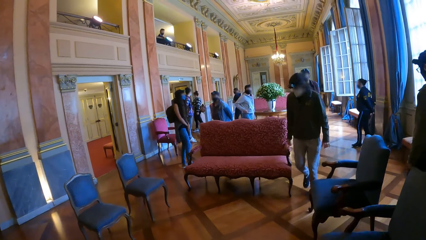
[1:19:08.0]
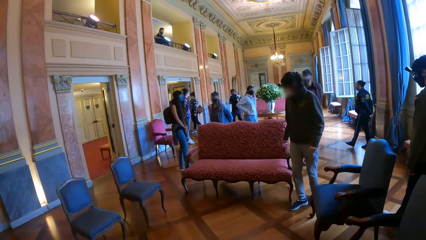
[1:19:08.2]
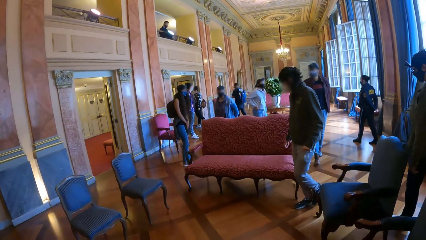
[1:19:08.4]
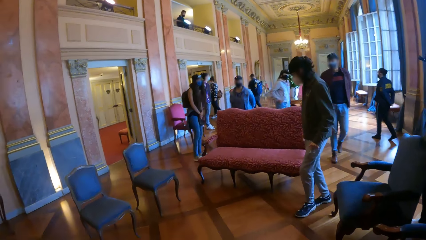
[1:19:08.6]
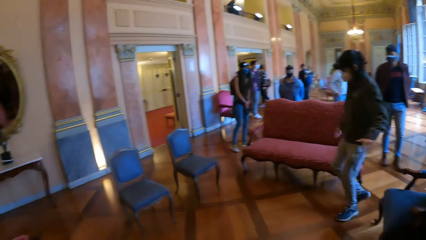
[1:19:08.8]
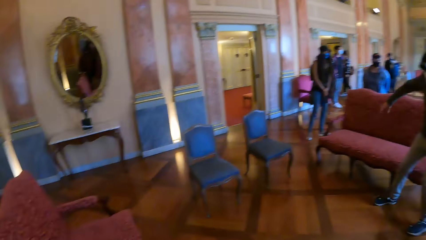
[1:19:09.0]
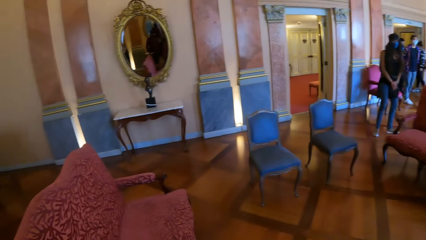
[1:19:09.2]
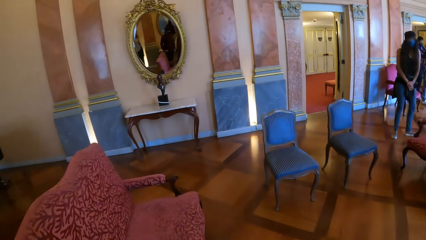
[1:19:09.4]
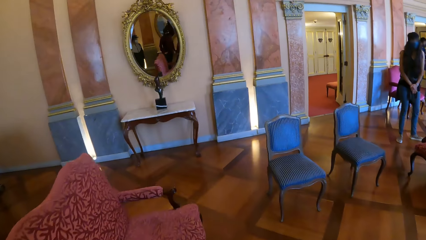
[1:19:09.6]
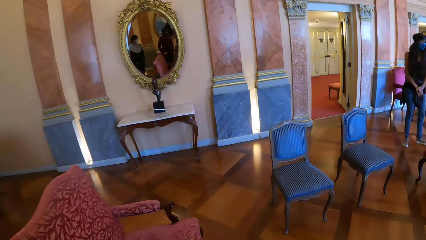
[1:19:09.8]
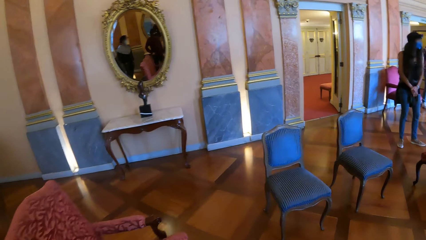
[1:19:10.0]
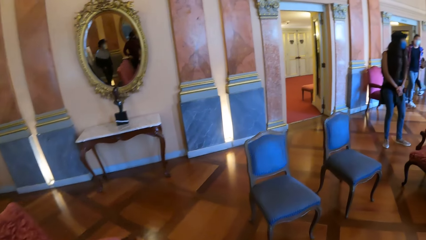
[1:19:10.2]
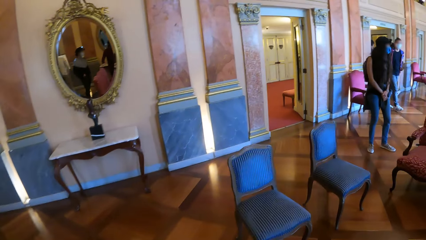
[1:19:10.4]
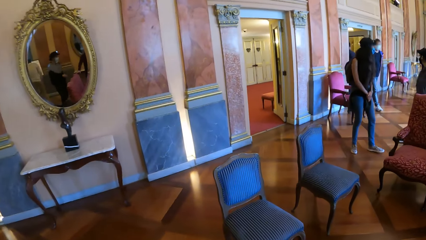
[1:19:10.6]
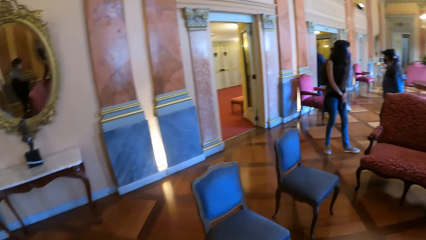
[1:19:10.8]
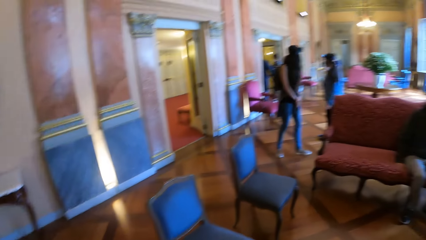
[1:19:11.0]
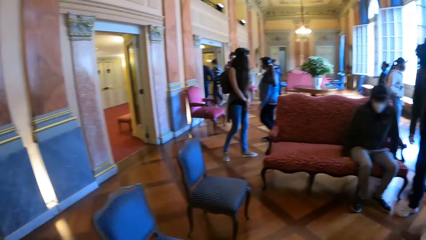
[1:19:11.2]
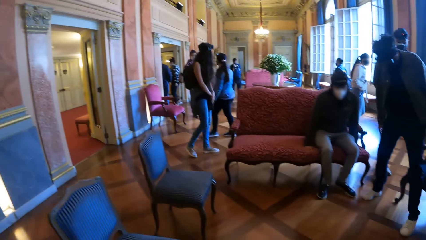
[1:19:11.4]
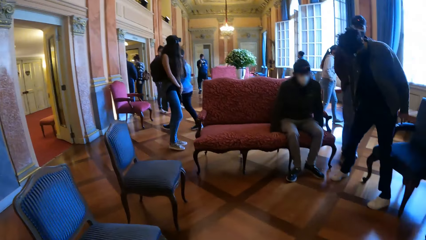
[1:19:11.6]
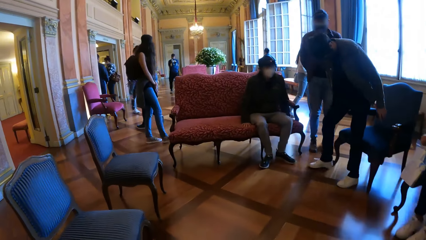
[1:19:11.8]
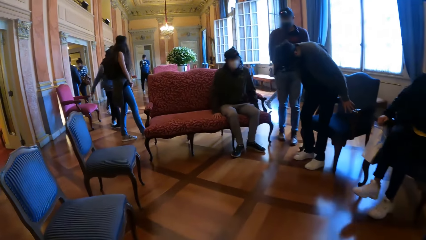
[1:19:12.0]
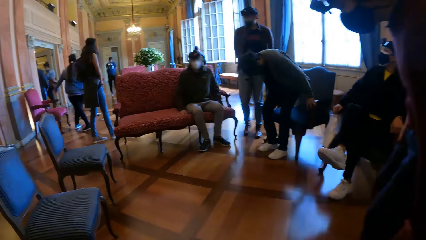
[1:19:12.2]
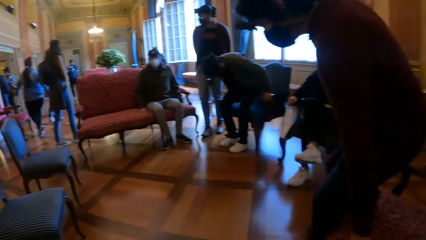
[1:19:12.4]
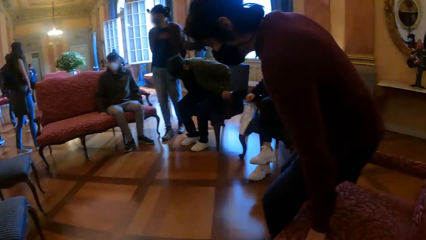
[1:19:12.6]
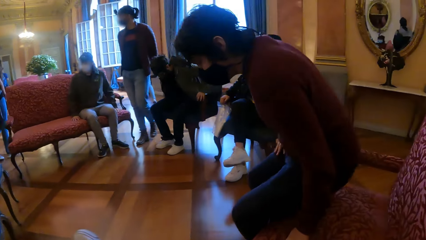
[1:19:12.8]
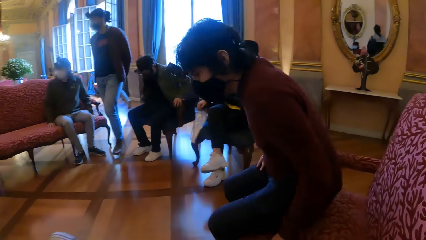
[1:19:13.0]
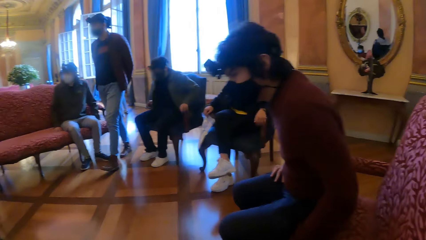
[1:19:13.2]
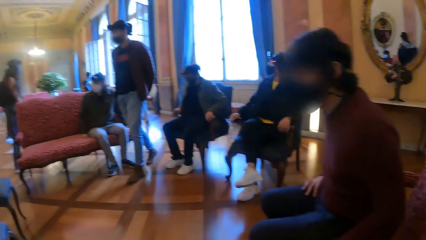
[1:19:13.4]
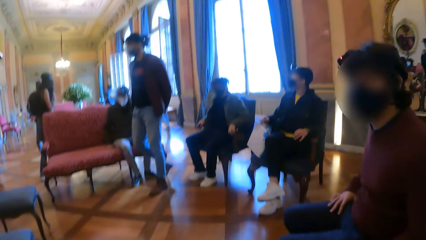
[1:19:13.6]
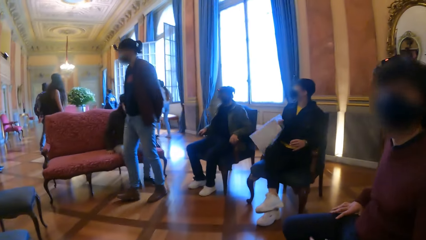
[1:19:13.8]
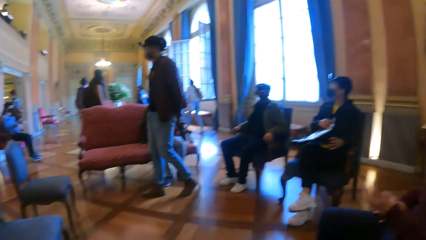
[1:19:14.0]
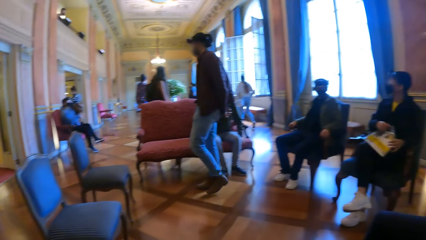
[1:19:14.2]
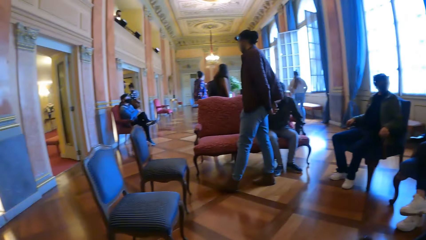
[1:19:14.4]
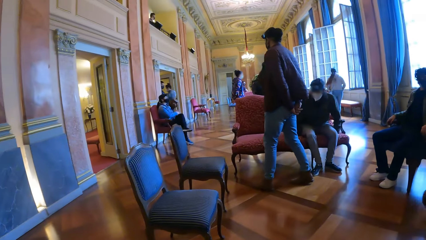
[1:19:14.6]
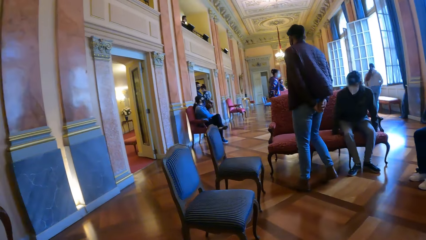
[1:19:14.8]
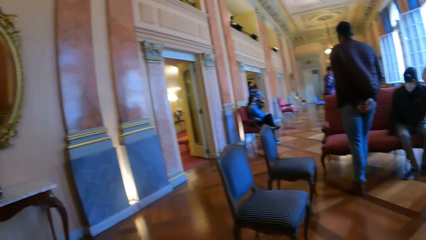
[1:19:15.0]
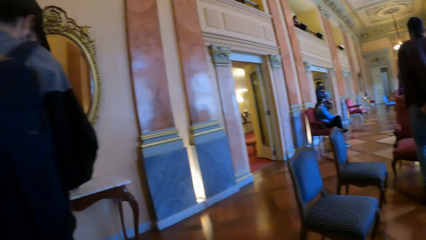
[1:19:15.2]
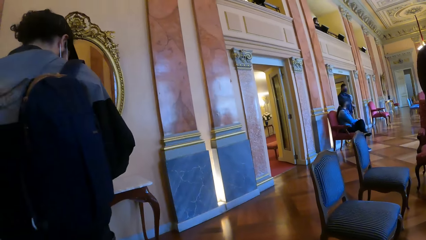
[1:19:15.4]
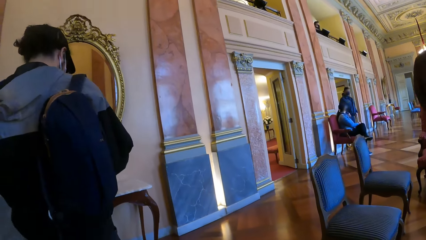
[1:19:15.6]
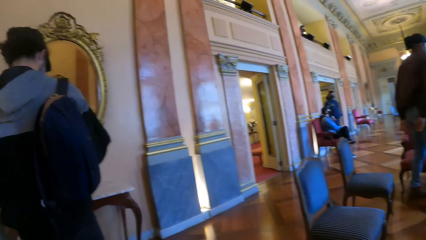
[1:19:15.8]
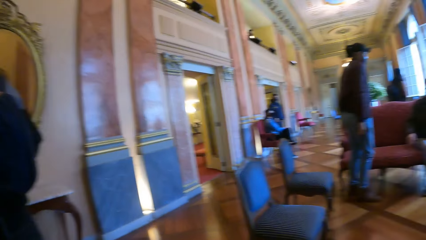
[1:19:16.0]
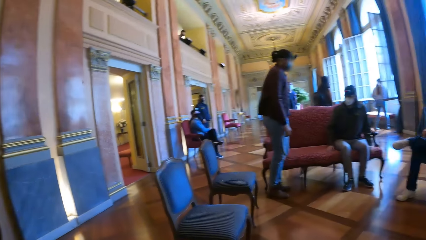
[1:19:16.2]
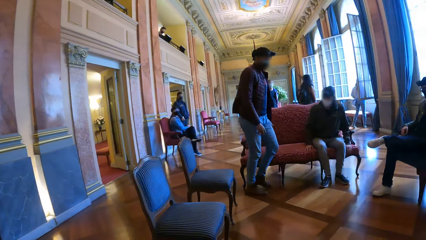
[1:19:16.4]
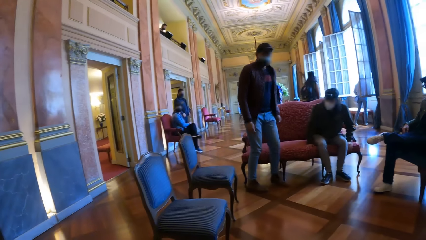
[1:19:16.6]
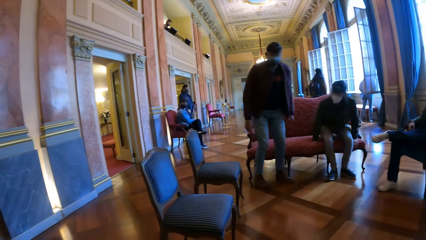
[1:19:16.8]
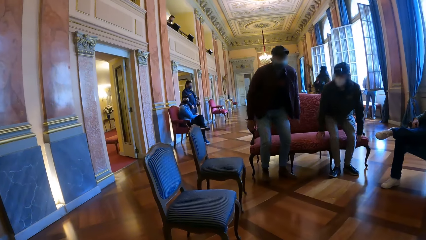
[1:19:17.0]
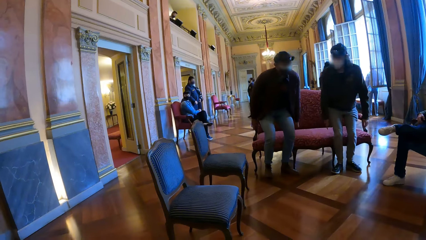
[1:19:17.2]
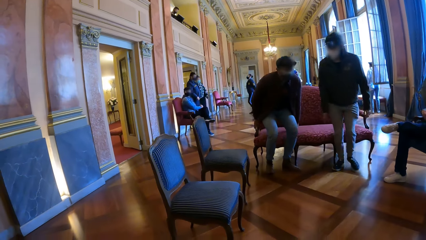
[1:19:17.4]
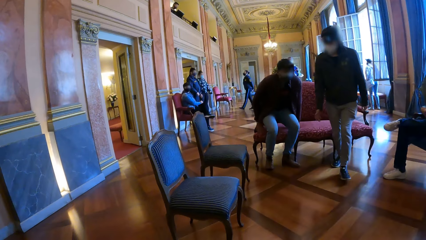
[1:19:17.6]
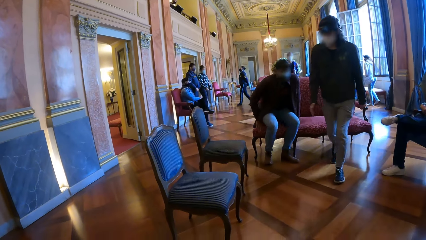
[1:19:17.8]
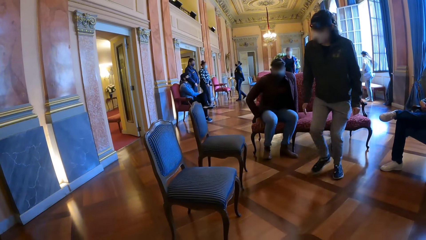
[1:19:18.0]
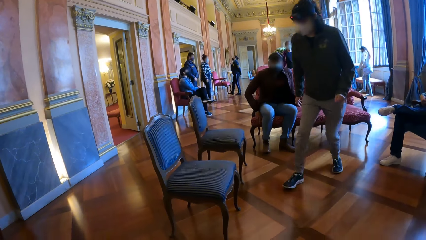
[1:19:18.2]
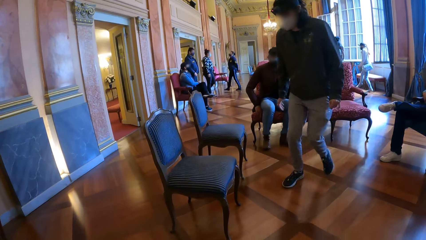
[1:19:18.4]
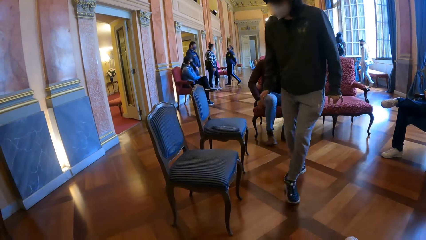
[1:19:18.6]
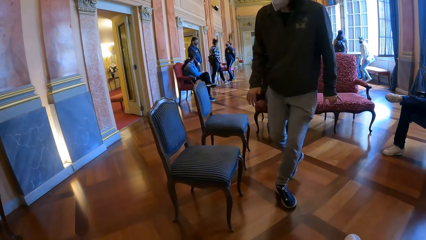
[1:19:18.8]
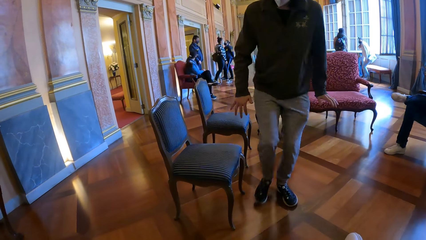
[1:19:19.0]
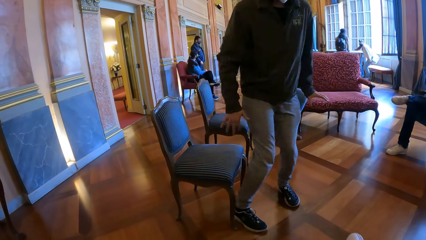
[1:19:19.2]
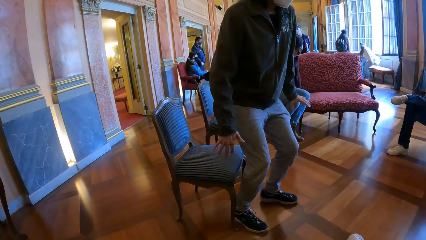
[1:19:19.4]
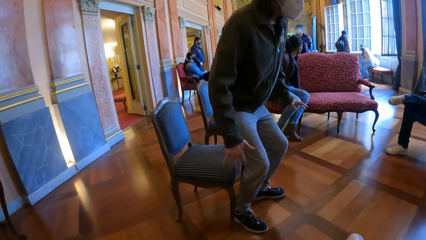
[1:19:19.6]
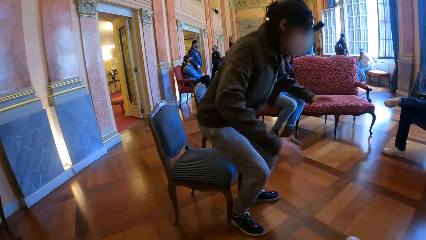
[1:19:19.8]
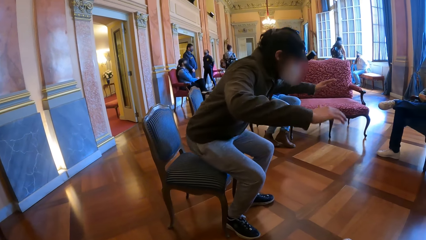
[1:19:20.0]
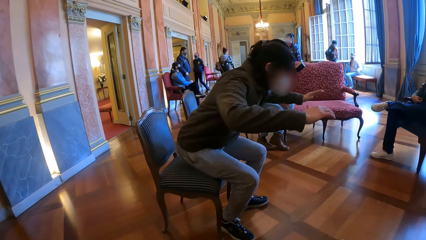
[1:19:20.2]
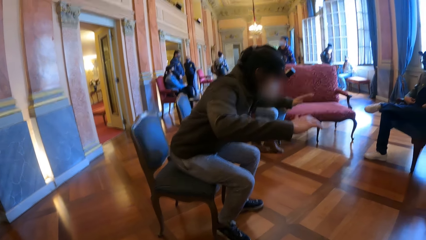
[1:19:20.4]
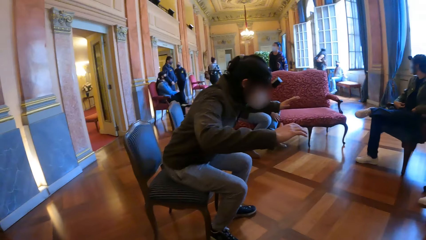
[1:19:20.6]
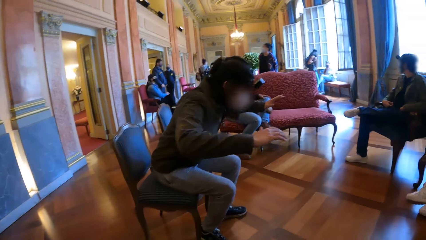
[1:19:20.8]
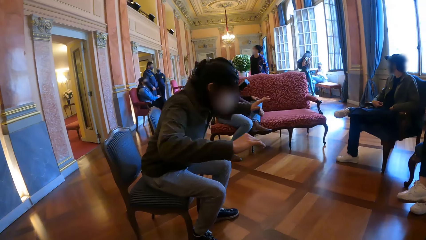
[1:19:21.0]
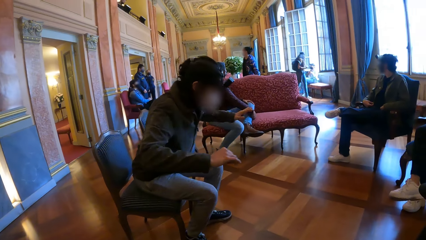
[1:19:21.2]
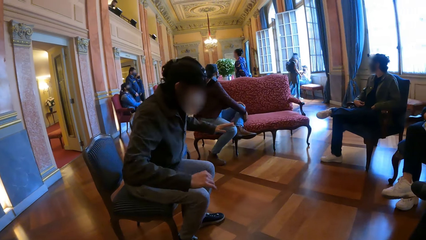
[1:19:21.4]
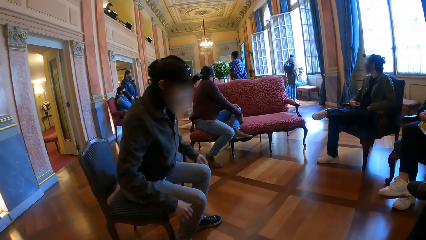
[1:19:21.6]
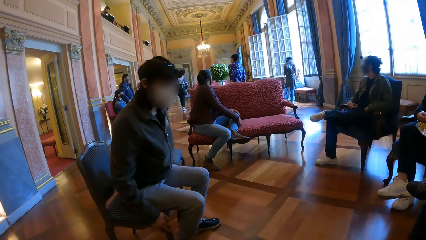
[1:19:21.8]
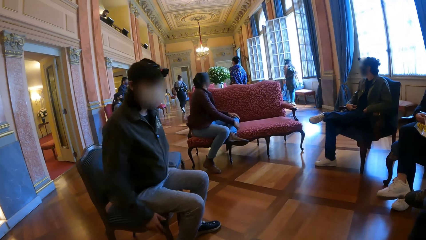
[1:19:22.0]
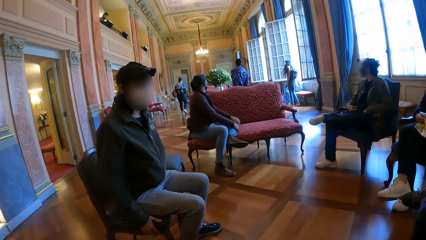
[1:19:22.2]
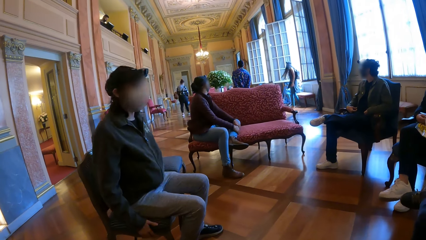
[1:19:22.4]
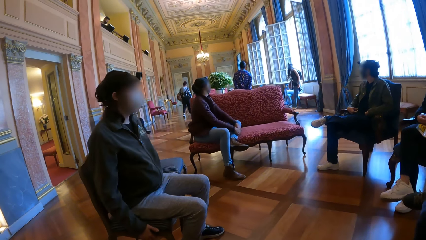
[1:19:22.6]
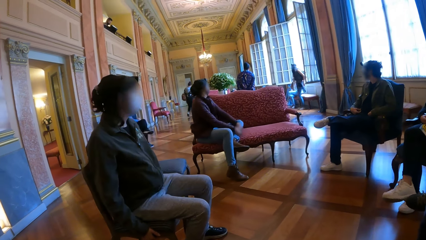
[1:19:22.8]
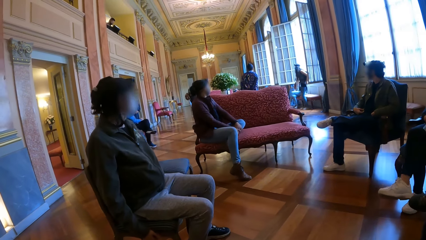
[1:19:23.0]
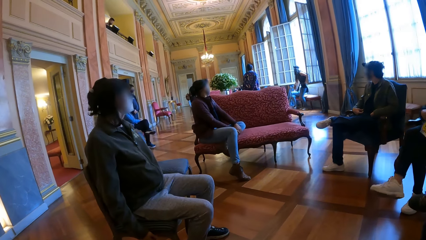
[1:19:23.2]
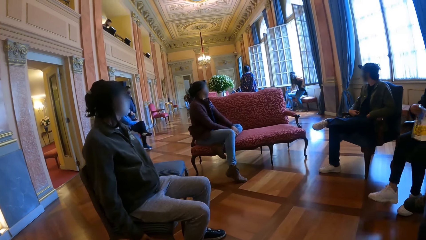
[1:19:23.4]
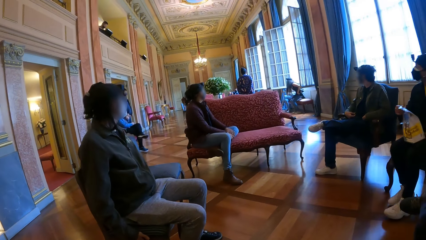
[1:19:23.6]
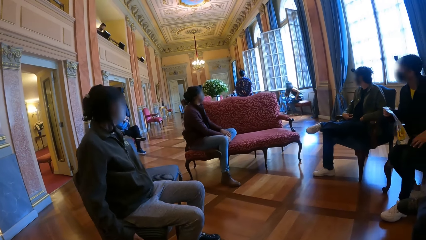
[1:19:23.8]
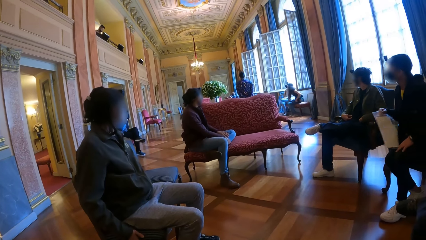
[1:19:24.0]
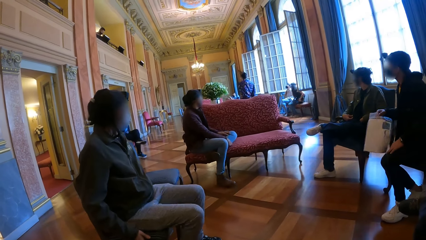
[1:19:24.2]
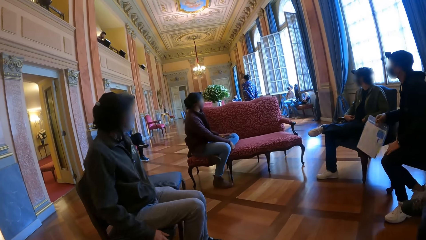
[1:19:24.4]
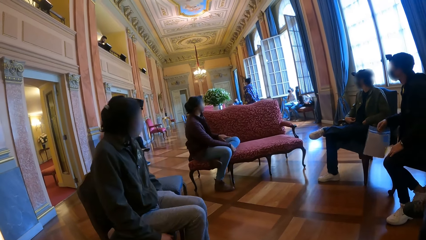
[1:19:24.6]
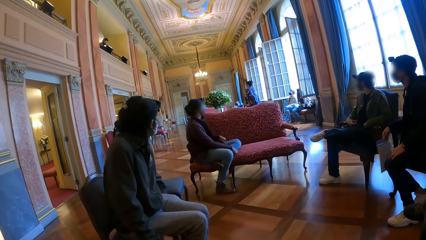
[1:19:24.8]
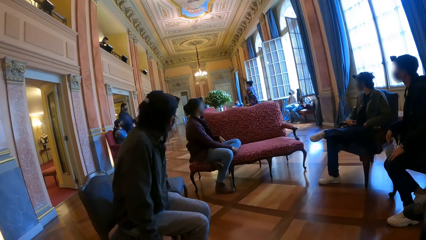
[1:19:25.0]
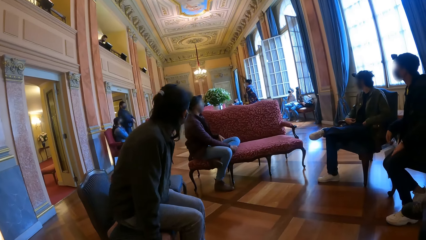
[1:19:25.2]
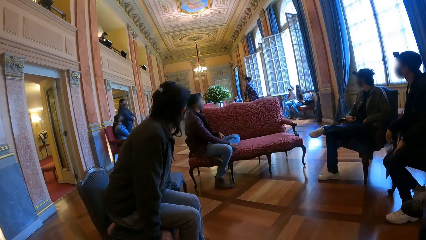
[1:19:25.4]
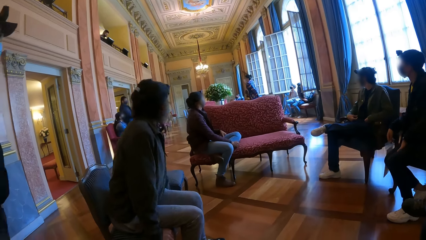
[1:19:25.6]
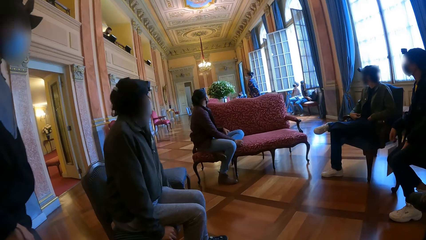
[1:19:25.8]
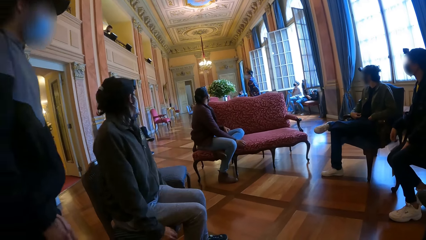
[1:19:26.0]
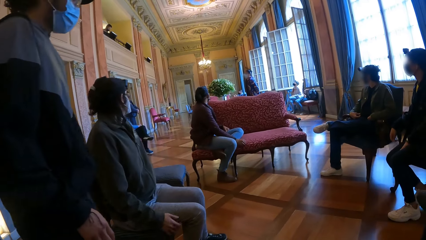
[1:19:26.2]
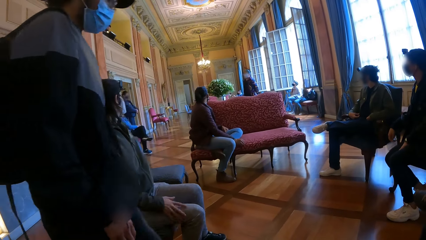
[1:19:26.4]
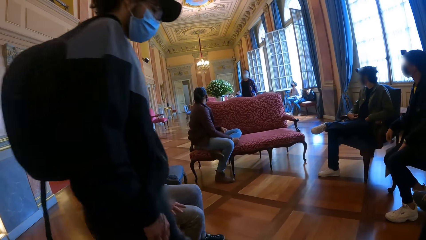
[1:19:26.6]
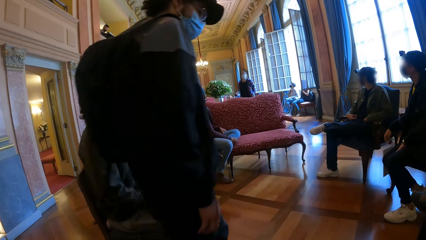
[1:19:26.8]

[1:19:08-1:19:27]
The camera wearer looks at the couch and moves closer to the couch. A man sits on the chair. The camera wearer sits down. Another man sits on a chair. A third man places his hands on a chair and sits on the chair. The second man crosses his right leg over his left leg. A fourth man places his left hand on a chair and sits on the chair. The camera wearer looks around. The second man places the zip lock bag in his right hand on his left hand. The fourth man touches his face with his left hand. The third man places his left leg on his right leg. The first man stands from the chair. A fifth man places his hands on the chair and sits on the chair. The first man sits on a chair. The fifth man places his left leg on the chair, holds his left leg on the chair with his hands, and moves his left leg on the chair with his hands. The second man holds the zip lock bag with his right hand and places his right leg on the floor. He moves on the chair. The first man moves on the chair.
